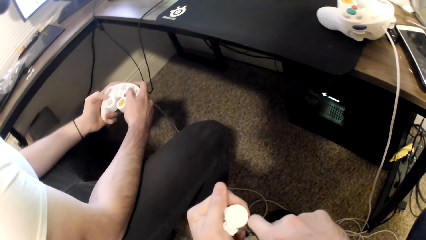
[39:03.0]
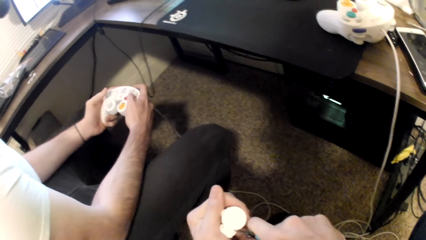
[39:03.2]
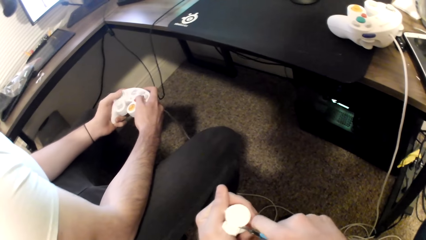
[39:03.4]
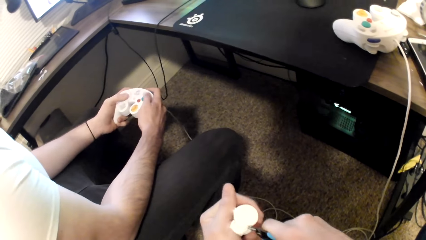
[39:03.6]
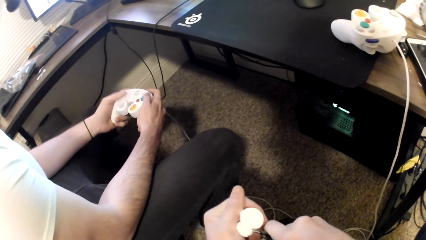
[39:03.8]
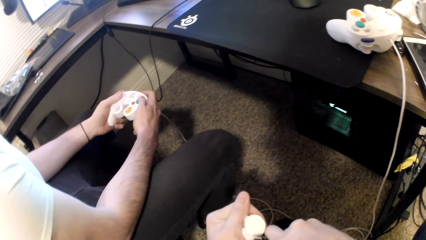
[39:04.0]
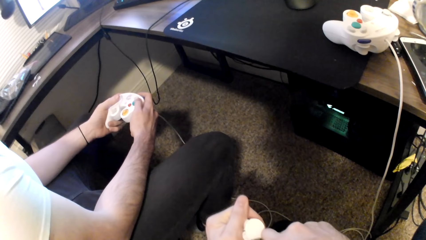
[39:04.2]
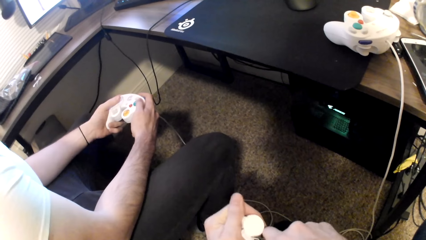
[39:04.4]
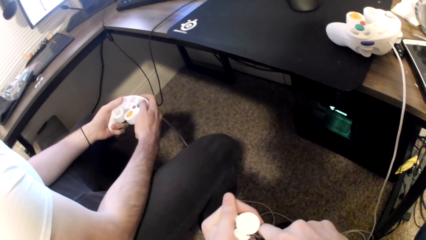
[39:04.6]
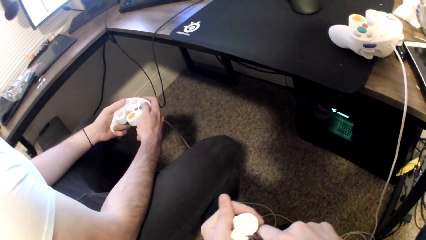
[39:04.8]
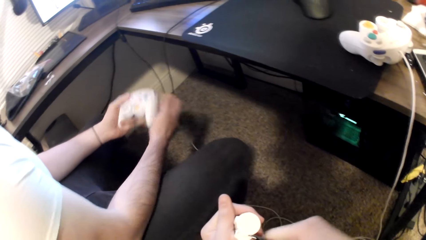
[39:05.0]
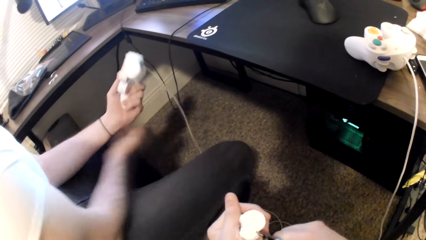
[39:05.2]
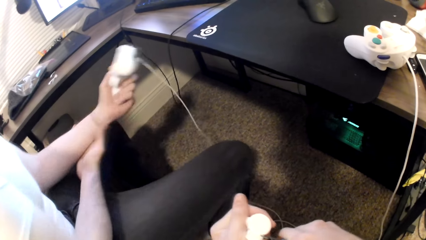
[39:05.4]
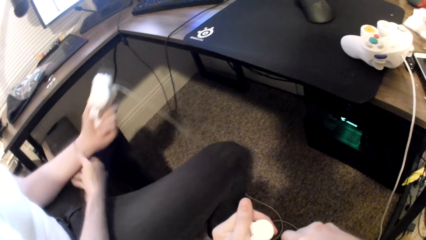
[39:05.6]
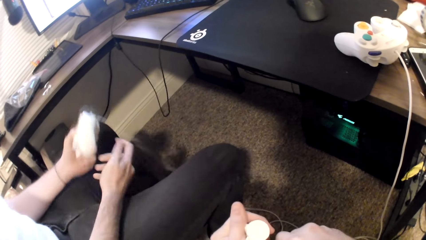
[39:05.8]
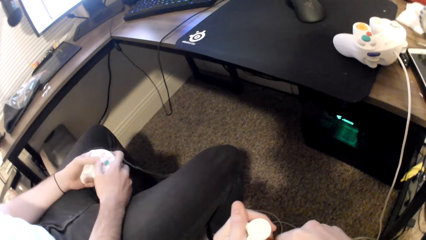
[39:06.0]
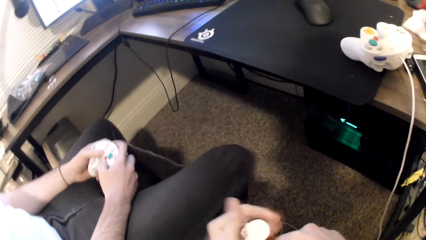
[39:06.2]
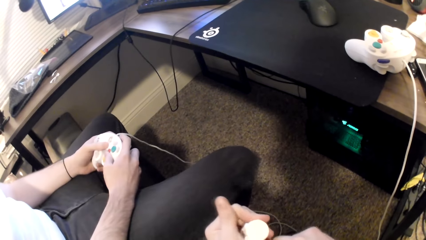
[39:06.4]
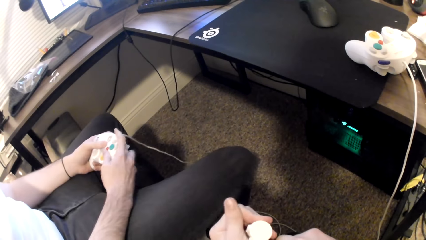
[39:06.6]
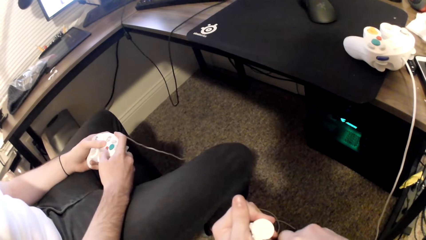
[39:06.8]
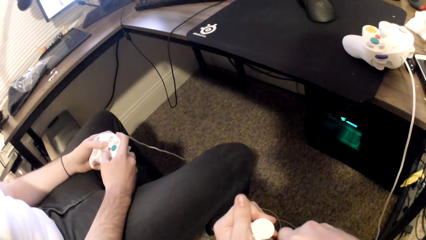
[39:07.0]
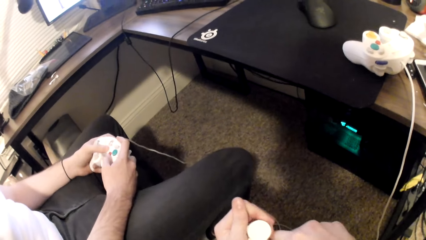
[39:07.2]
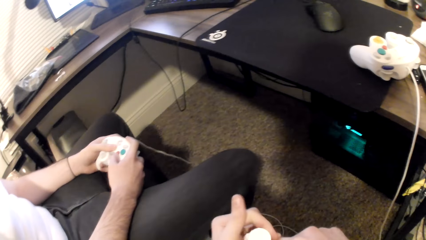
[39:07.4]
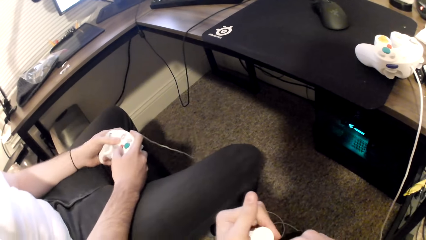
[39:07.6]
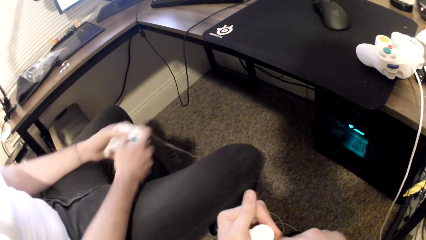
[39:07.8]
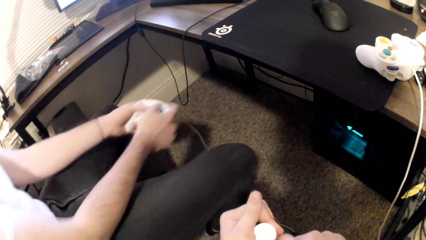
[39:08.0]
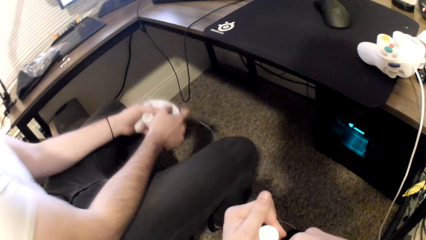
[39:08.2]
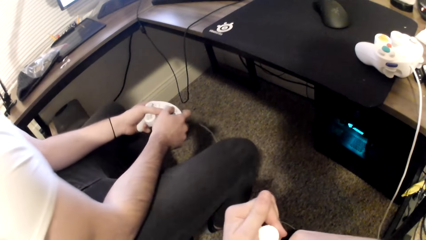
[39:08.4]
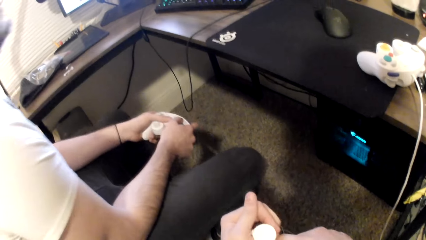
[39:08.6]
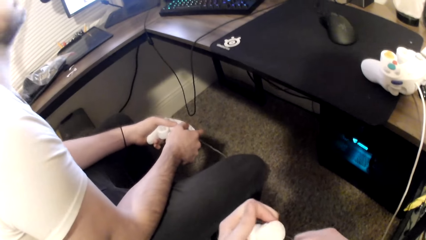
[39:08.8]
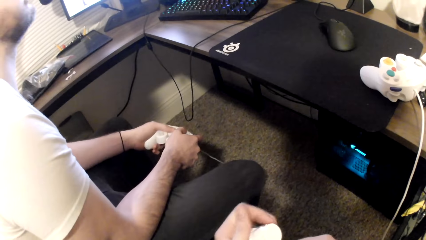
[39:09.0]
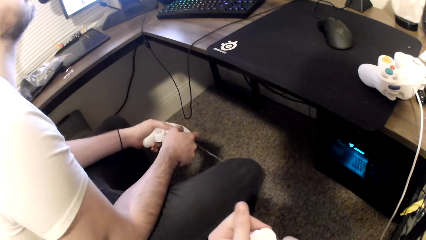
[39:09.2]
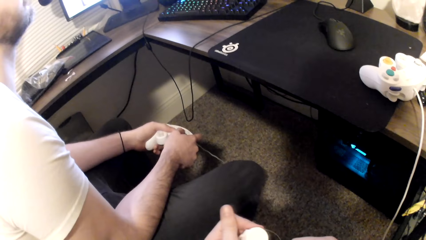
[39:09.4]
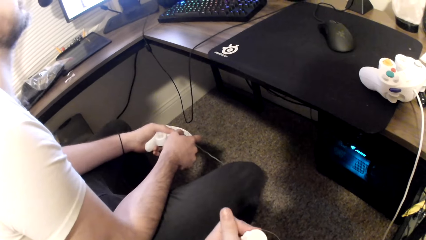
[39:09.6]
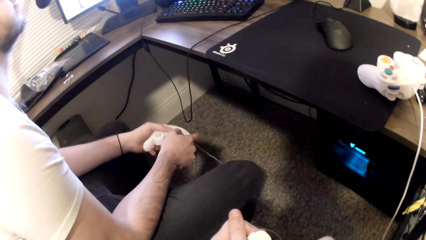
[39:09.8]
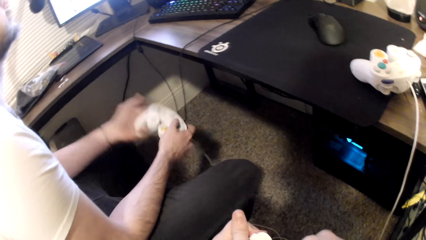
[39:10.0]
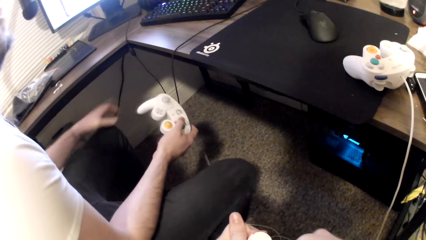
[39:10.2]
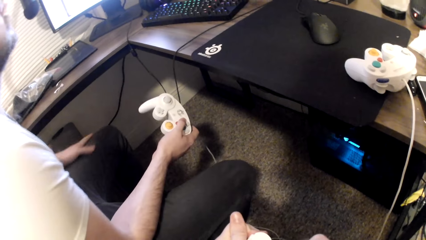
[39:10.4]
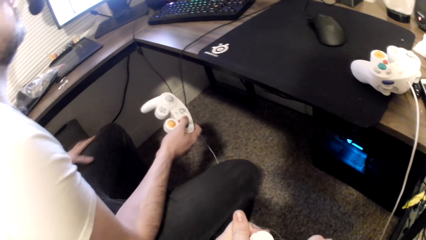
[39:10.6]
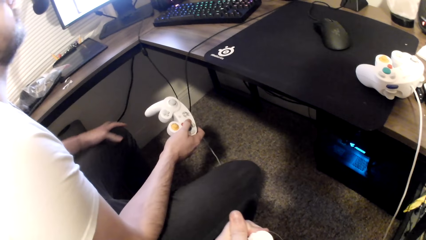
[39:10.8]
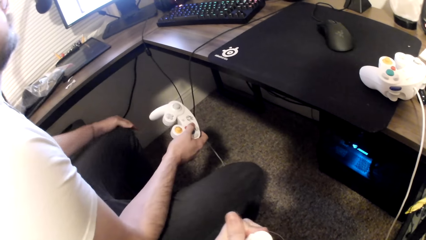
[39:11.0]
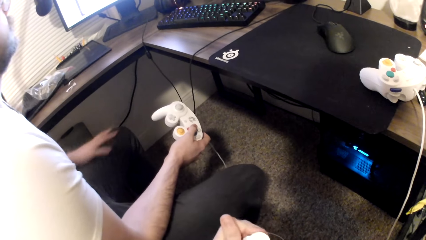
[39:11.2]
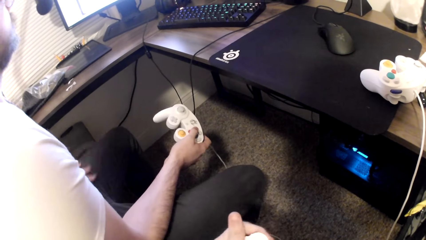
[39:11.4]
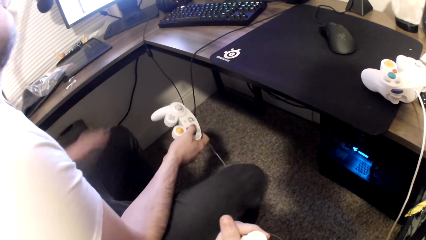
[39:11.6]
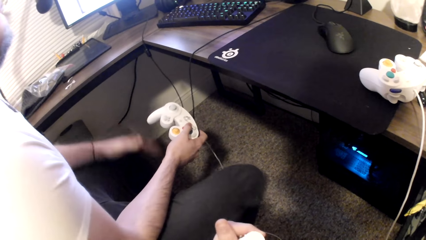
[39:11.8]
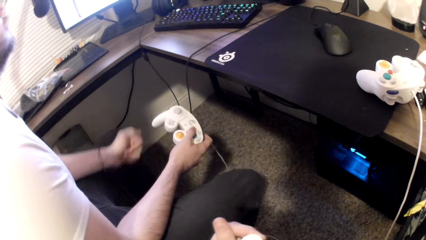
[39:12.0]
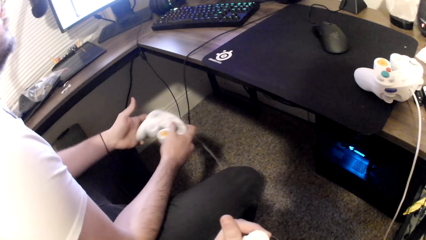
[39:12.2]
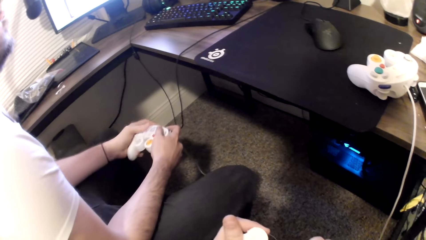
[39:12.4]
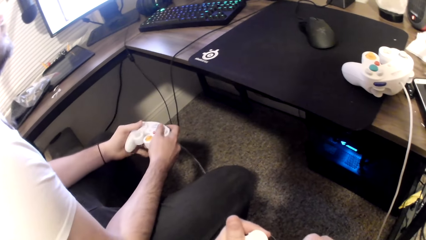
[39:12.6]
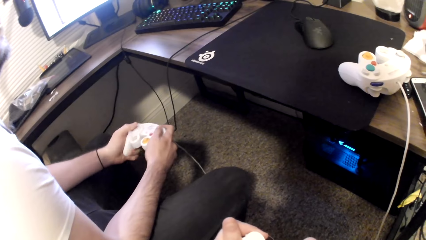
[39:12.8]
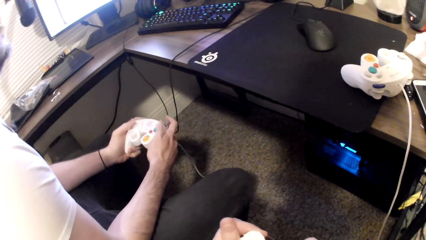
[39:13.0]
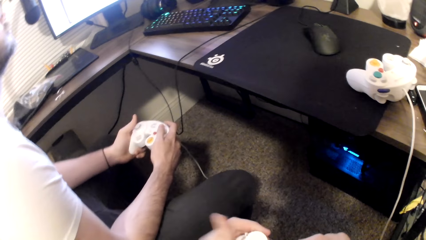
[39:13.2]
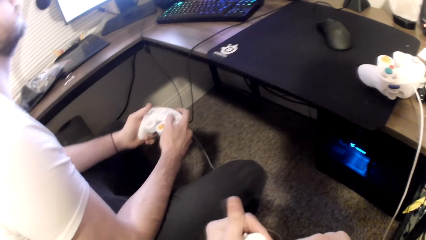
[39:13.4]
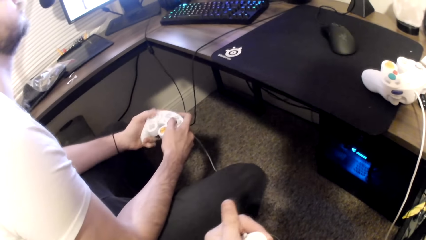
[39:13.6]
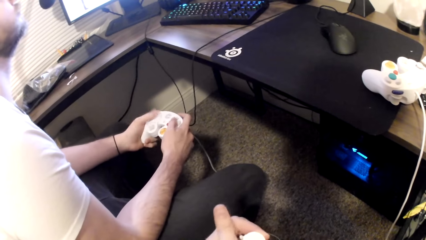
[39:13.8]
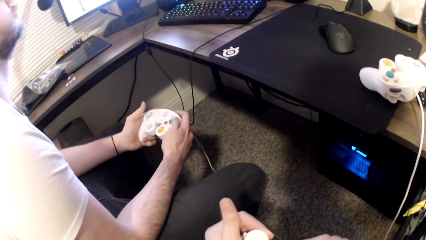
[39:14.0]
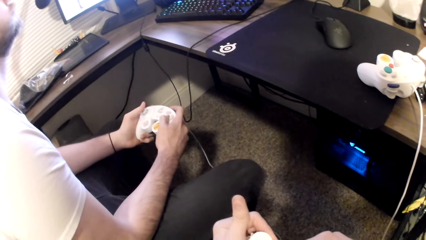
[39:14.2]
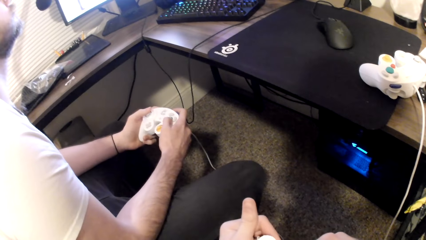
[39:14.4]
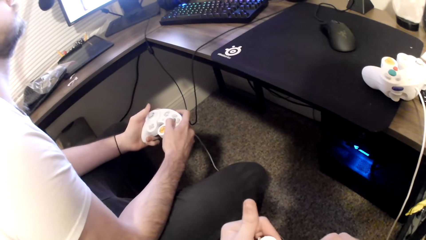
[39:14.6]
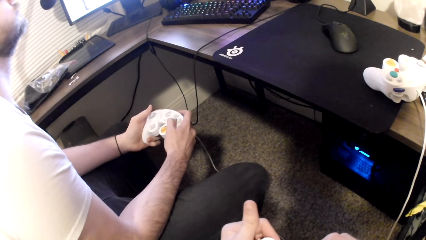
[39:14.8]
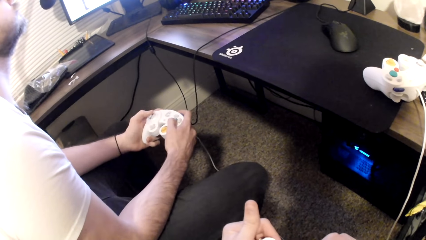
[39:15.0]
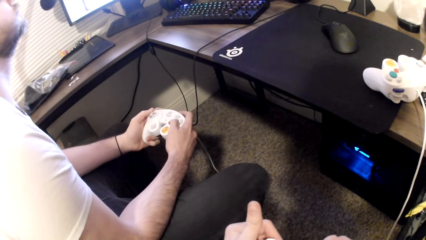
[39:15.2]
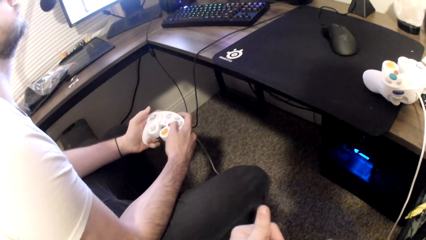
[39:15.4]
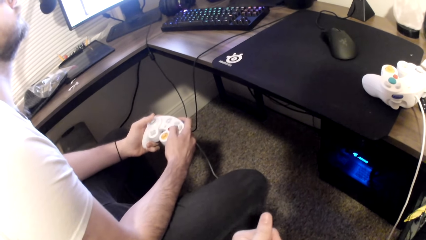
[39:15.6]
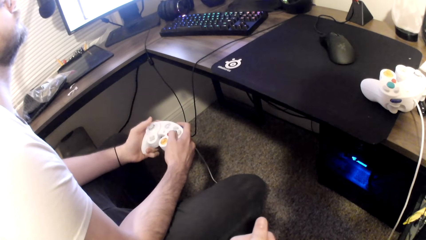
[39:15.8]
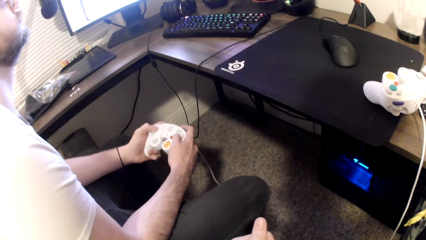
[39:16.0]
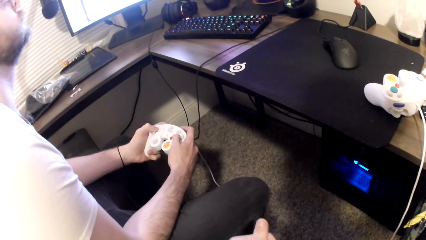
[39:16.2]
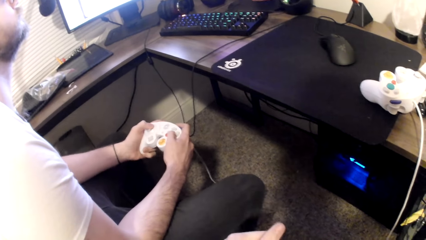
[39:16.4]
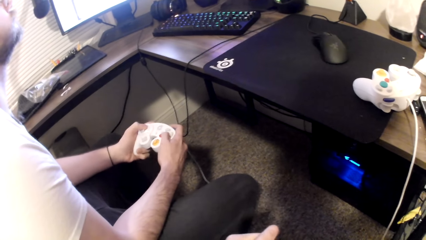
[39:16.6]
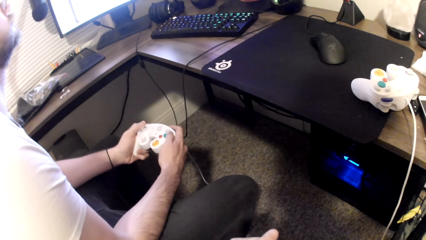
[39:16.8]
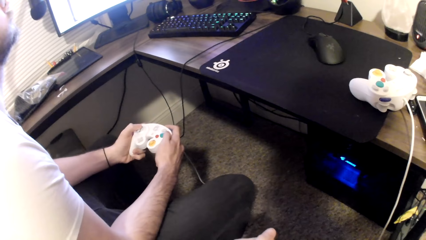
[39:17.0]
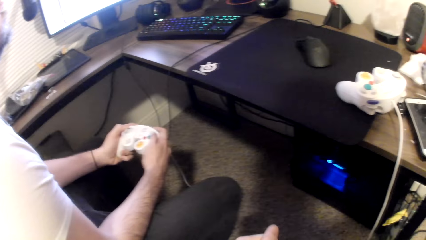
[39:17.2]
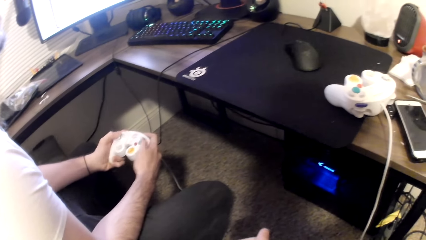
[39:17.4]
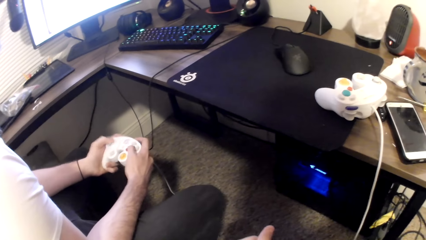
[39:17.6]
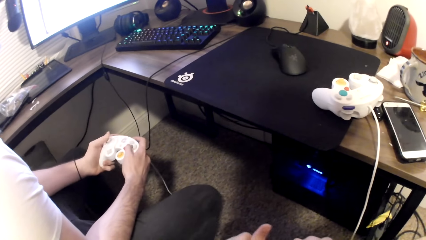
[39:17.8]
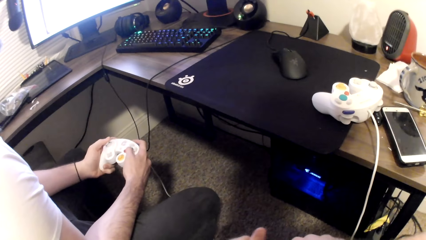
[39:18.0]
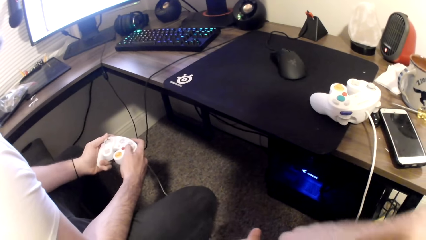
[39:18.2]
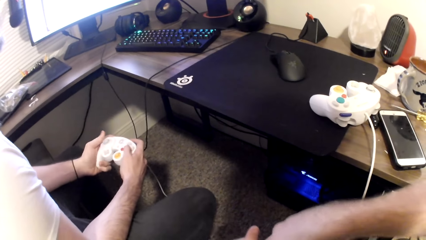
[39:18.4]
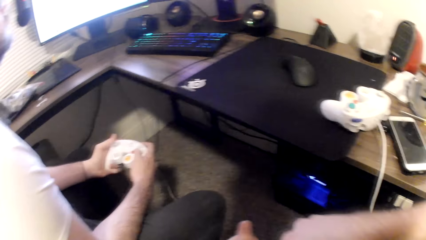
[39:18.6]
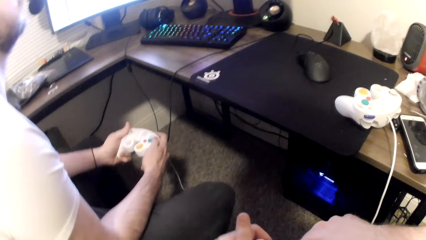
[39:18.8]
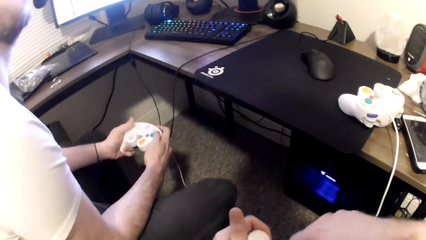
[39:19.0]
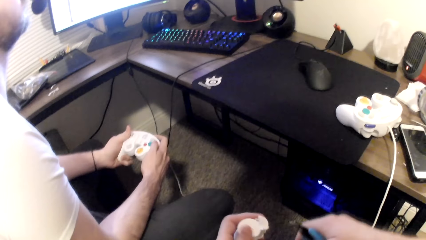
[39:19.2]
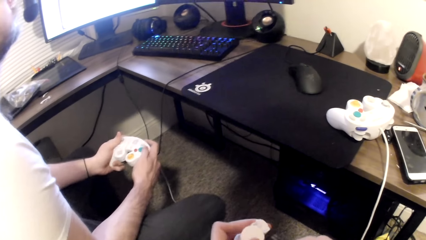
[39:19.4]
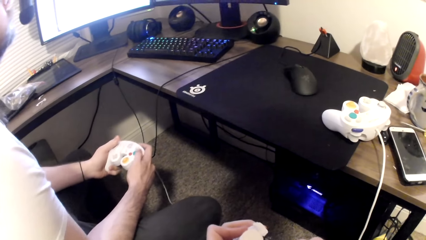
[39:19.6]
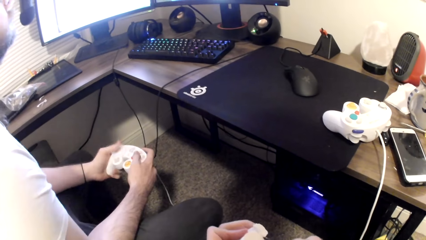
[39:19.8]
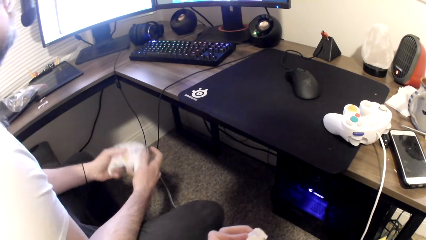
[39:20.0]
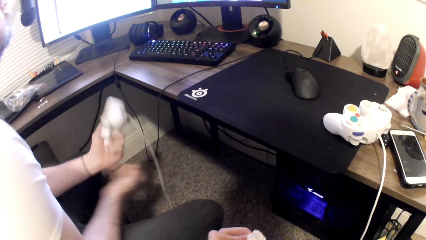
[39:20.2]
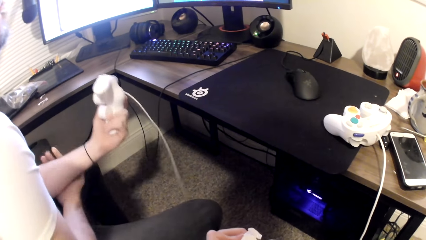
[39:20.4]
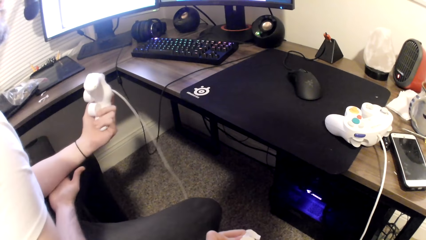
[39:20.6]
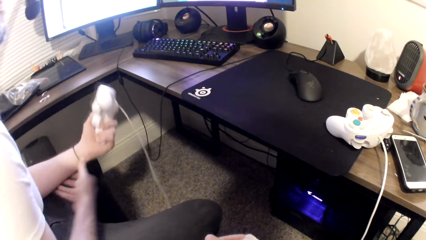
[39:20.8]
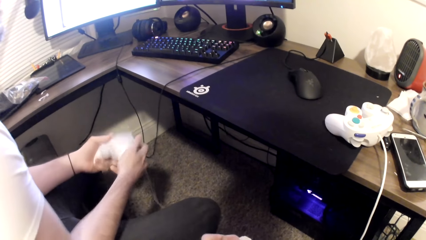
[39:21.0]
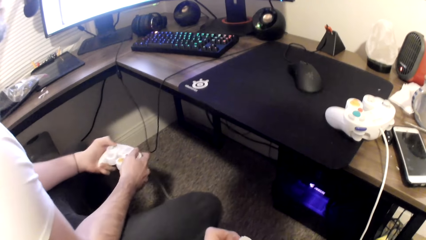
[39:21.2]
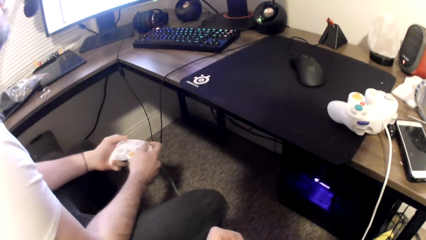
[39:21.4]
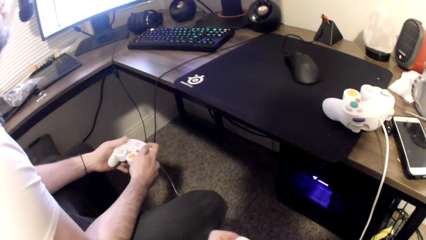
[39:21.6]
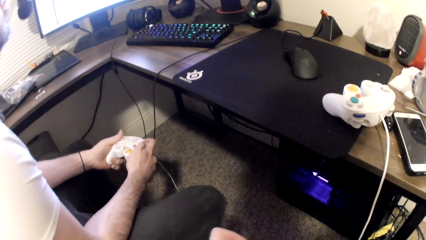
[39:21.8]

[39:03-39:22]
A person holds his left hand. The person plays a game on the computer. The camera wearer cuts the art toy. The person rubs his hand on the thigh. The person plays a game on the computer.
